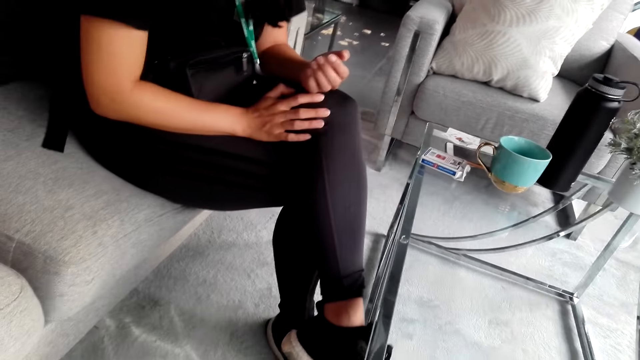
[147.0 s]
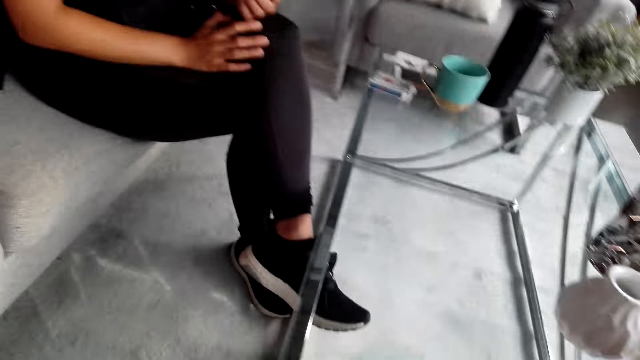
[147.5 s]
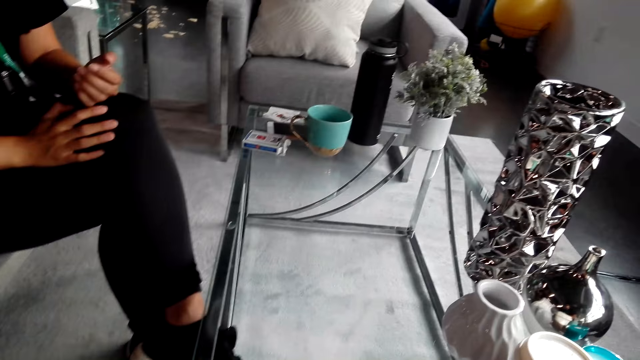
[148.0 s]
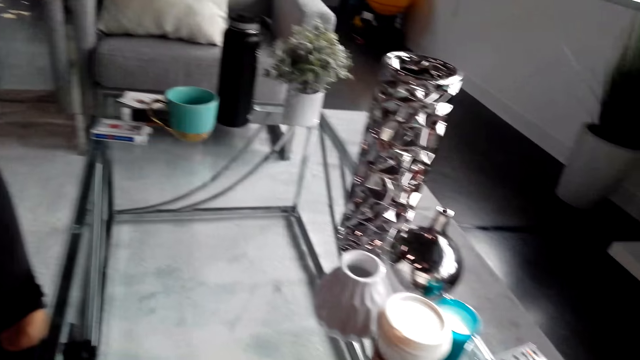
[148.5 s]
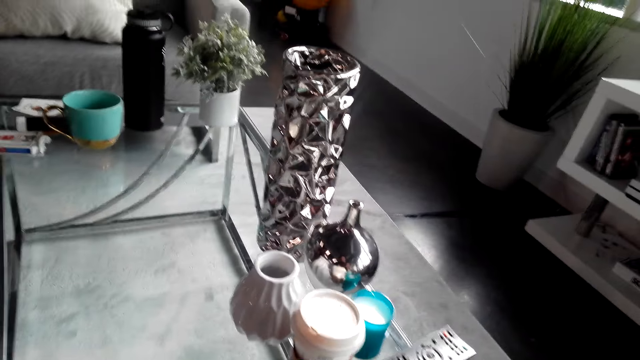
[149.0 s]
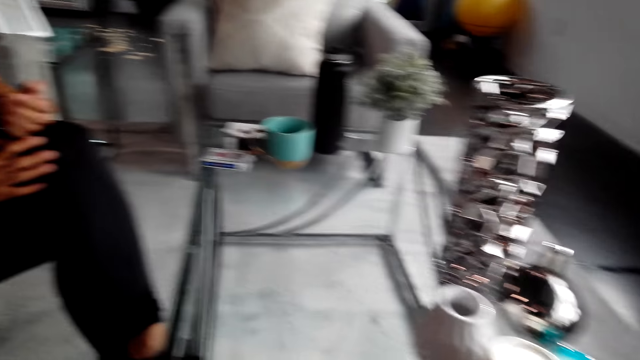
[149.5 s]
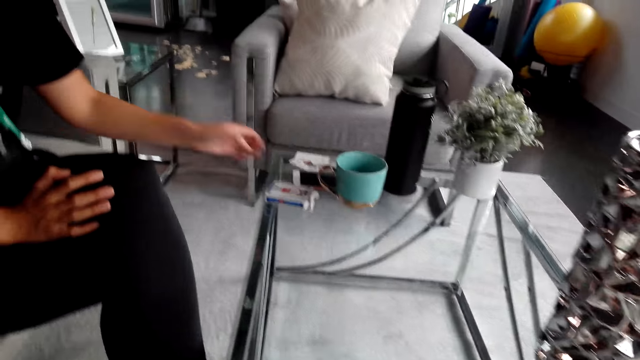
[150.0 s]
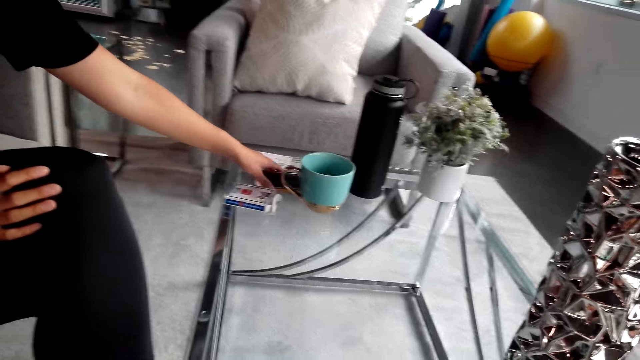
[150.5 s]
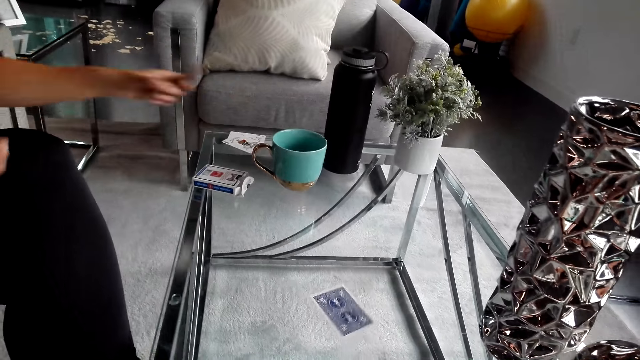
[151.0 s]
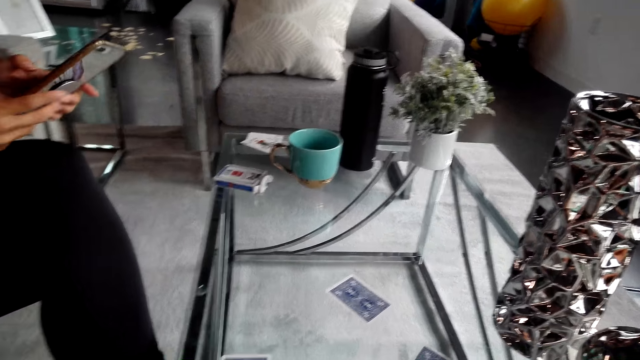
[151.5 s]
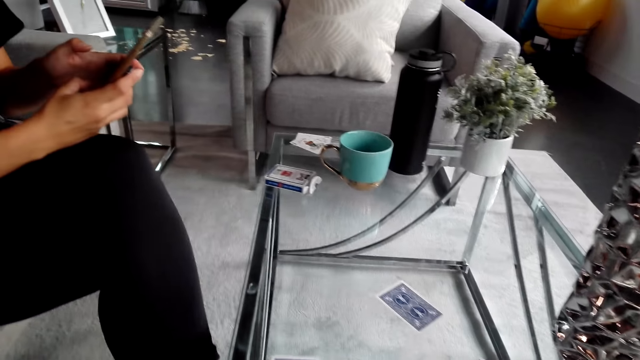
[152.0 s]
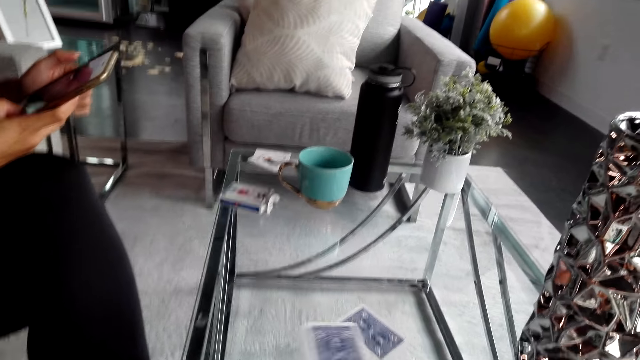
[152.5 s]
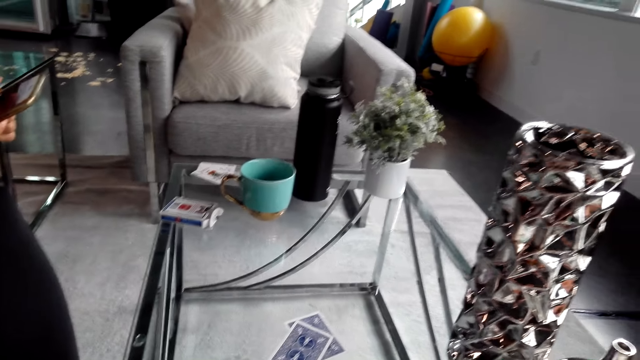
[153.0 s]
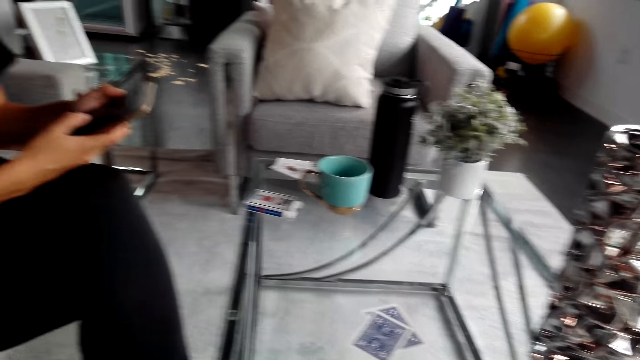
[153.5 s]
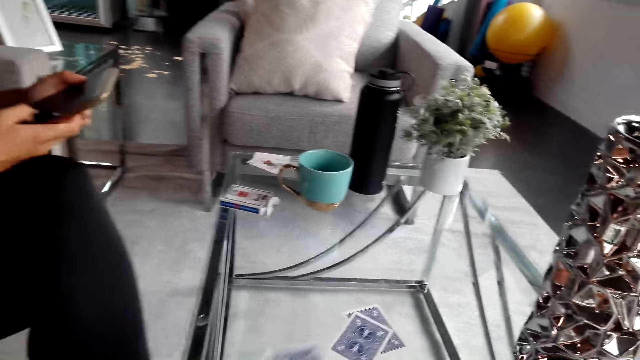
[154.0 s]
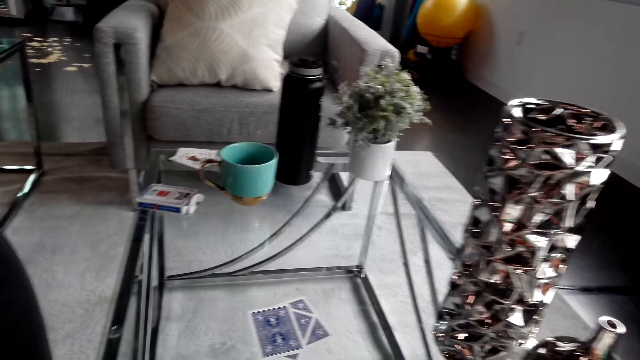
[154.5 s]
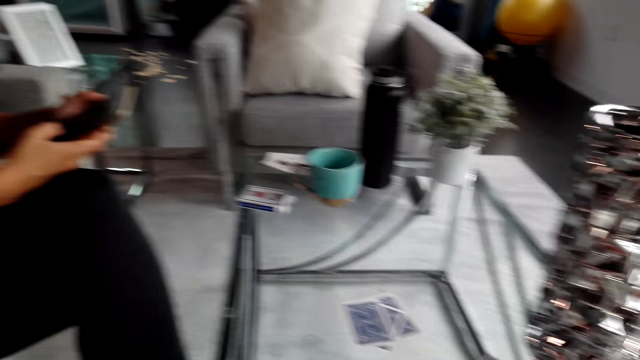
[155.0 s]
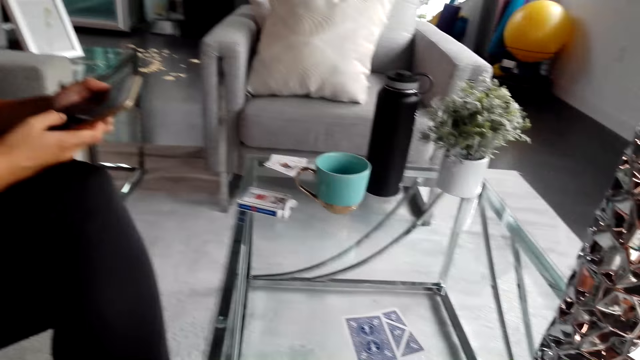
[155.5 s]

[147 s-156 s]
The camera wearer turns around. A woman picks up the phone. The woman holds the phone on the table. The woman uses his phone. The camera wearer puts playing cards on the table. The woman holds the phone.

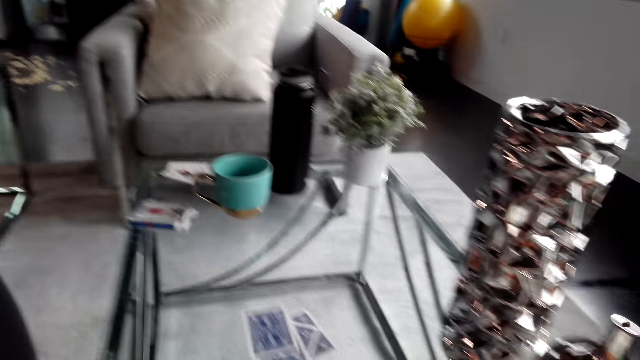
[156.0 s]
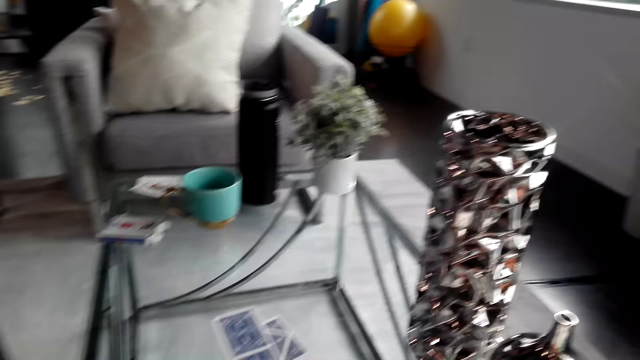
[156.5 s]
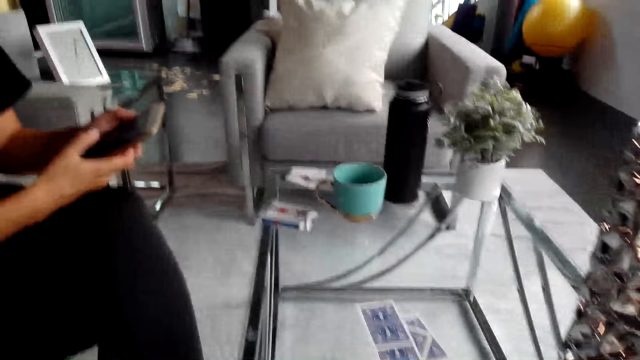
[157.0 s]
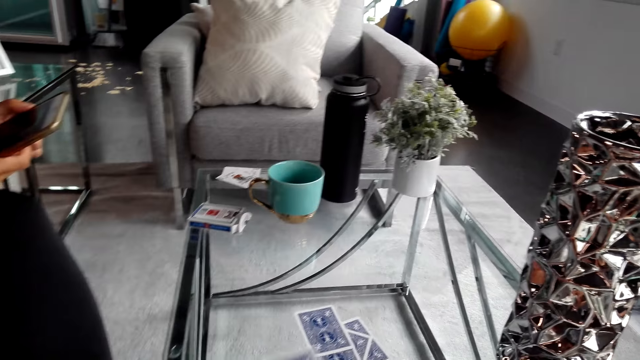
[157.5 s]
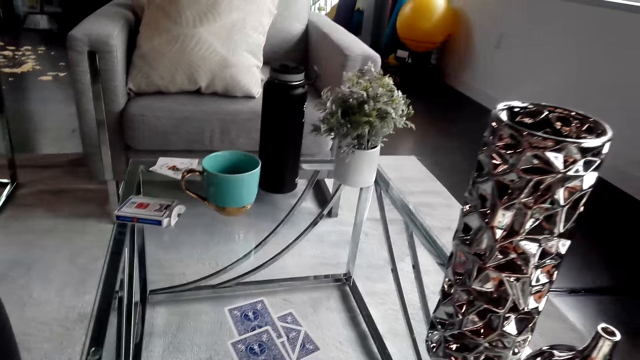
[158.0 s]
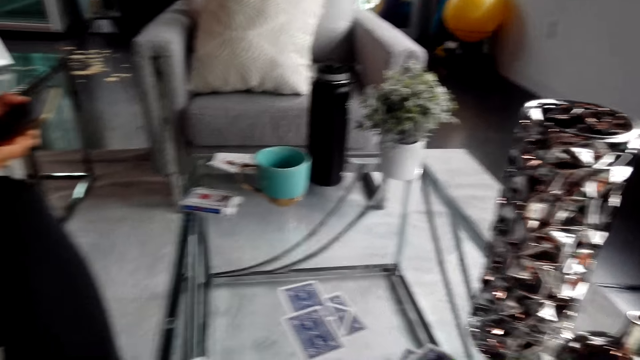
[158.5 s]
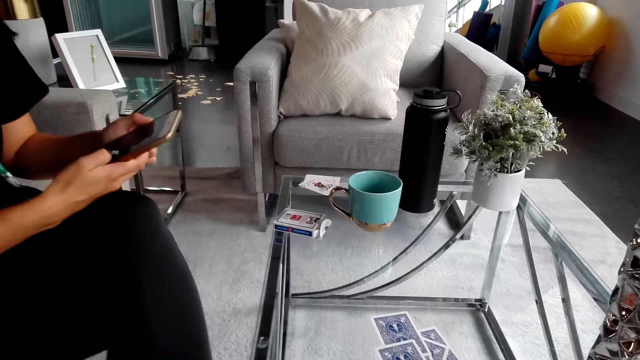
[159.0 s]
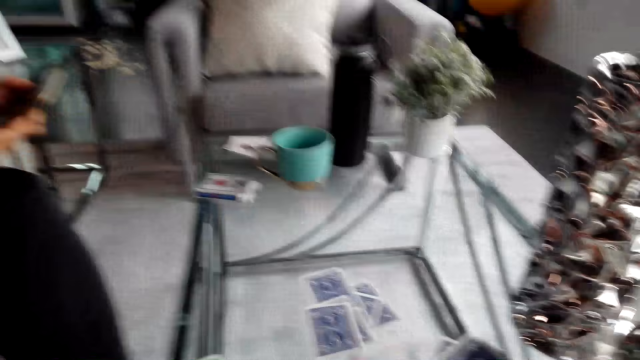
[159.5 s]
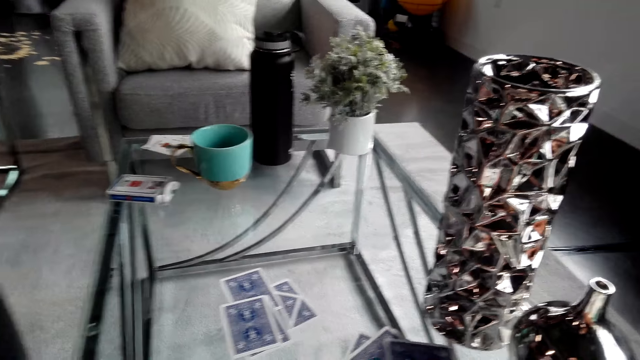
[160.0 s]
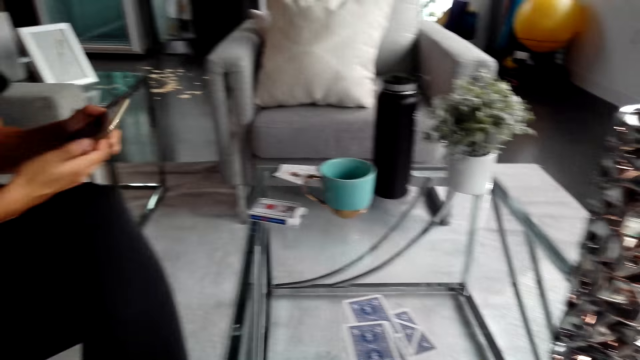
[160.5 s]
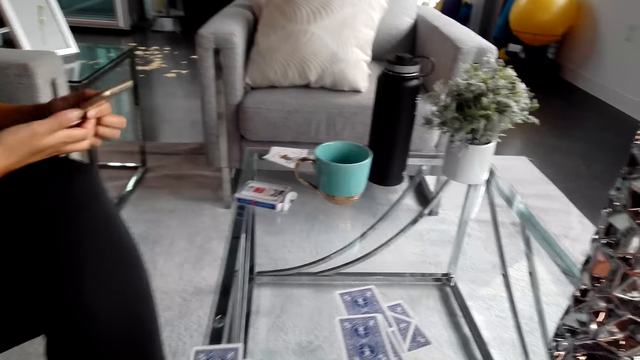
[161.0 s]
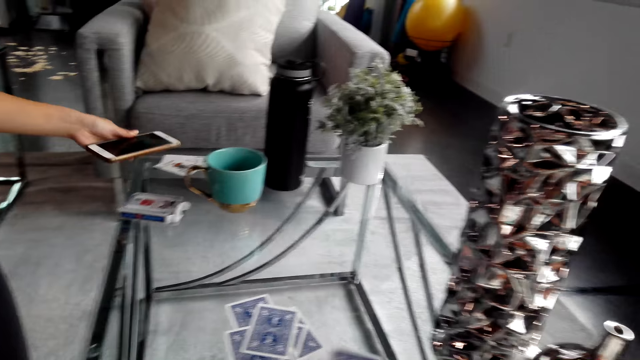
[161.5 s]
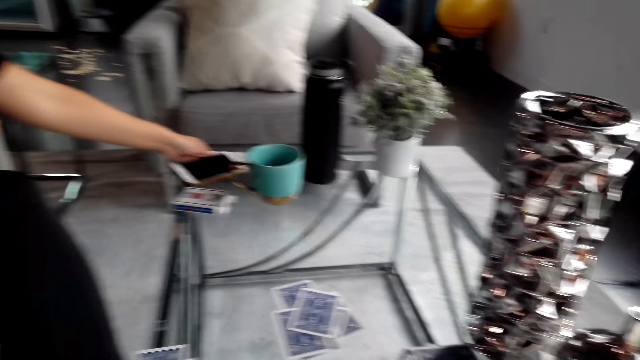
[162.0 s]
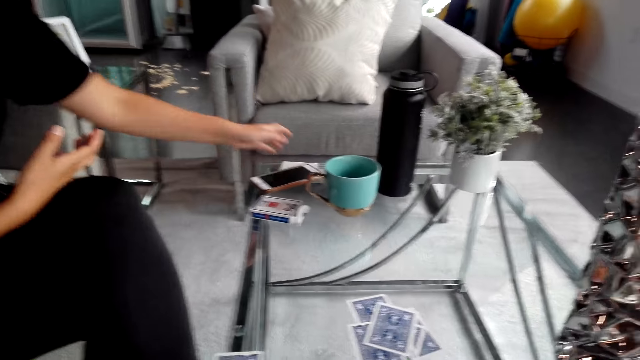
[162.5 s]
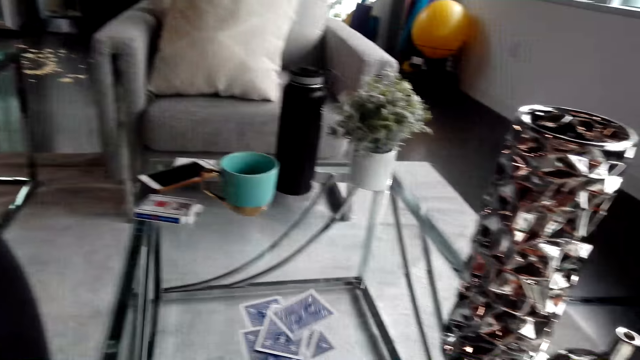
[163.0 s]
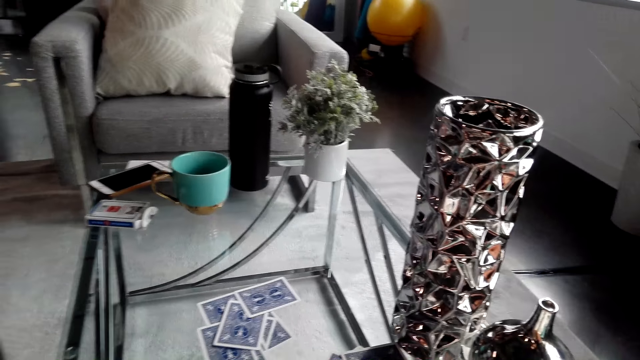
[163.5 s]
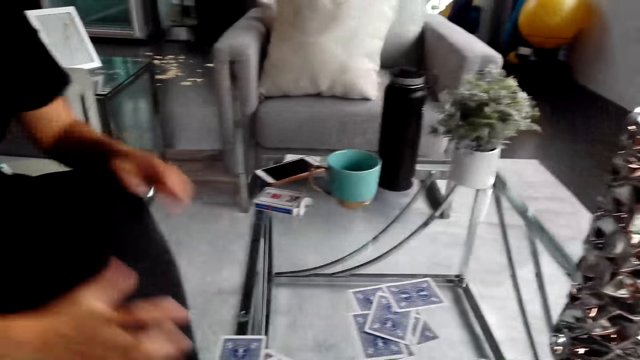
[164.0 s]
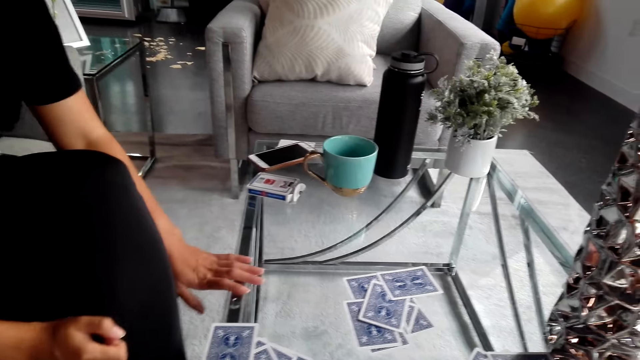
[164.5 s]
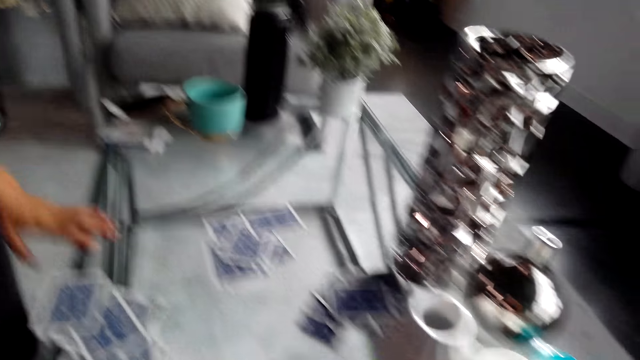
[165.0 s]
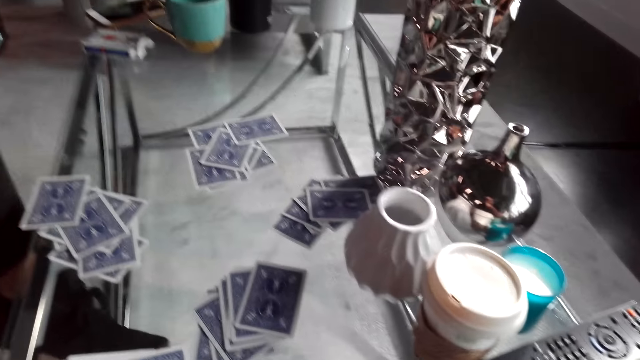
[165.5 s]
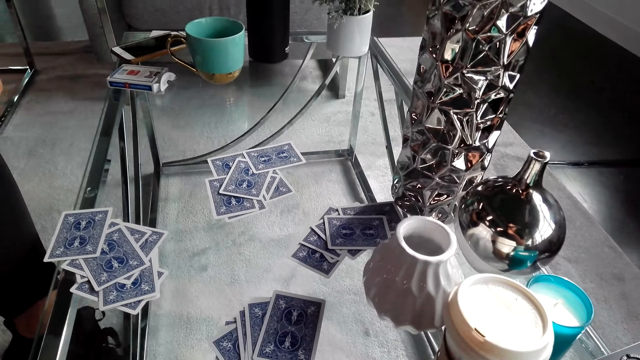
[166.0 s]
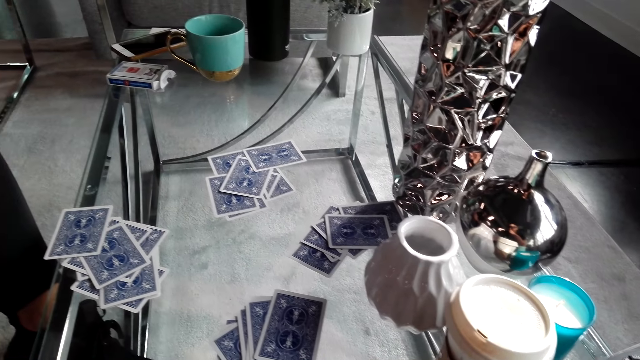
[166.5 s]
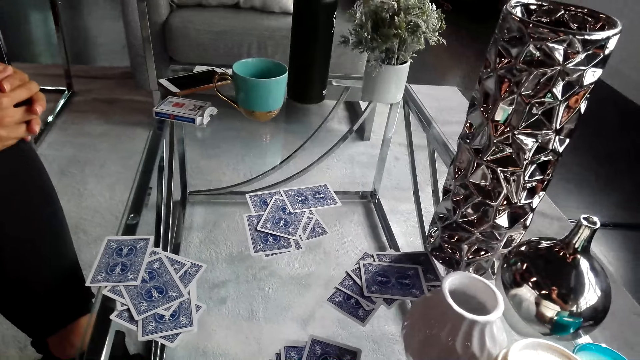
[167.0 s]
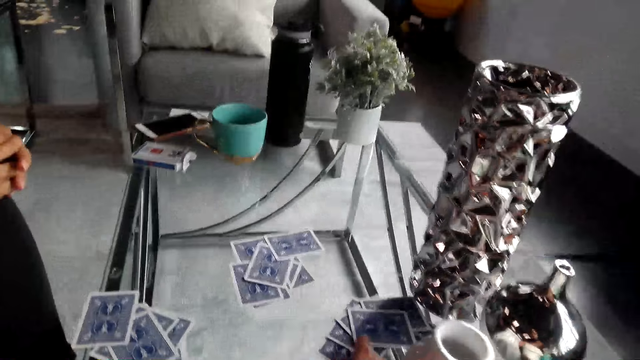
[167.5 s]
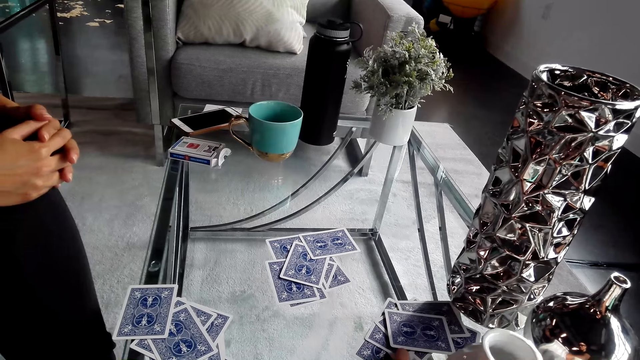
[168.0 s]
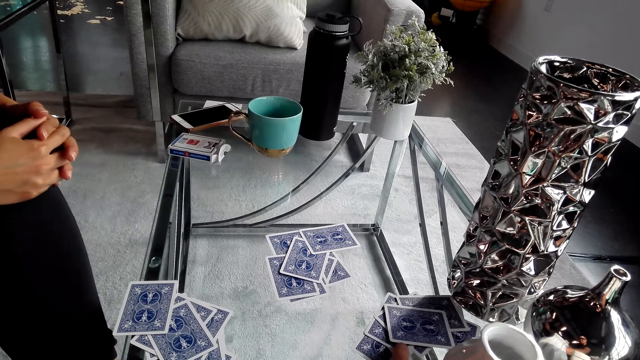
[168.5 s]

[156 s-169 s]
The camera wearer puts playing cards on the table and turns around. They converse with a woman. The woman uses his phone. The woman holds the phone. The camera wearer turns around, puts the playing cards on the table and turns around. The woman holds the phone. The woman puts his phone on the table. The woman converses with the camera wearer. The camera wearer turns around. They put the cards on the table. The woman converses with the camera wearer.
